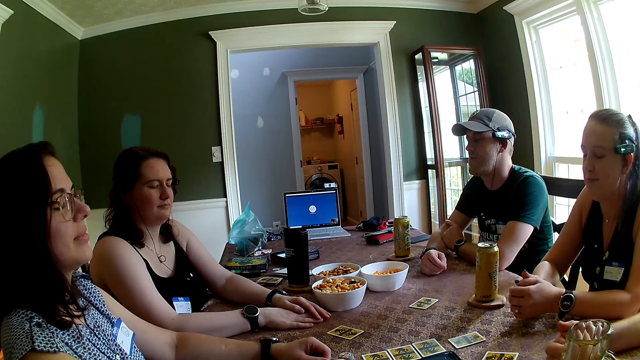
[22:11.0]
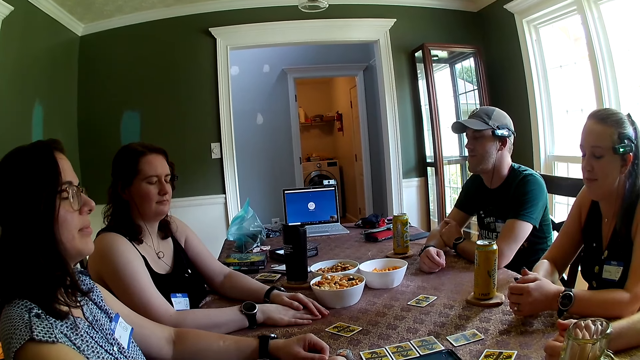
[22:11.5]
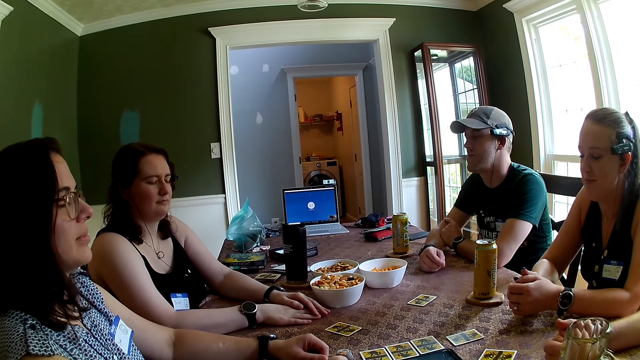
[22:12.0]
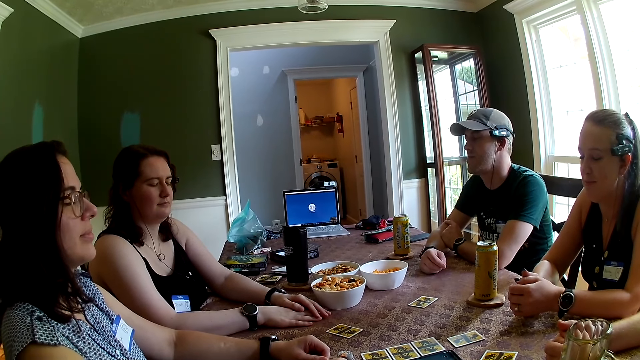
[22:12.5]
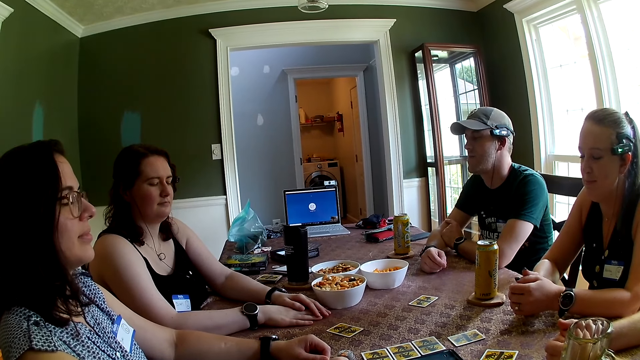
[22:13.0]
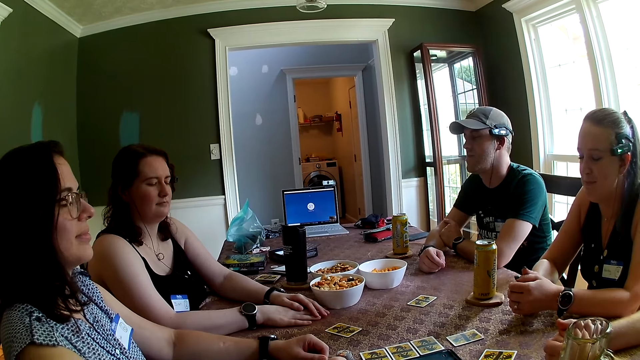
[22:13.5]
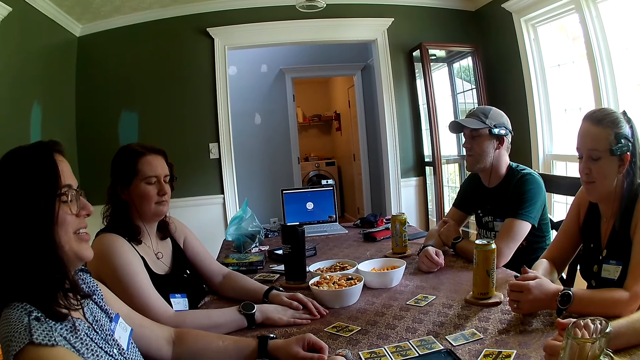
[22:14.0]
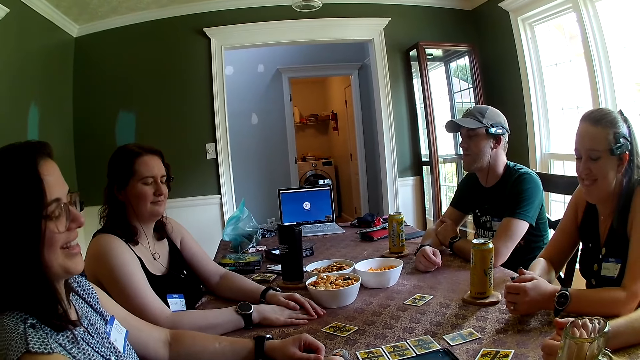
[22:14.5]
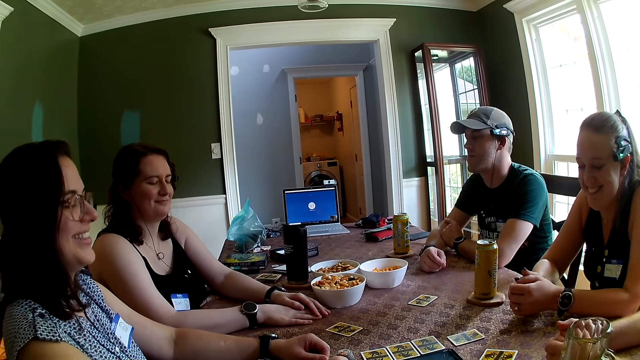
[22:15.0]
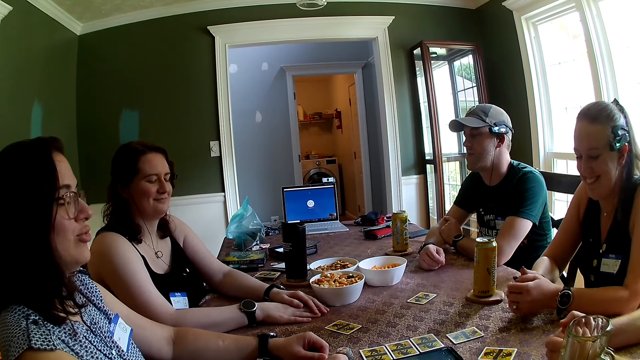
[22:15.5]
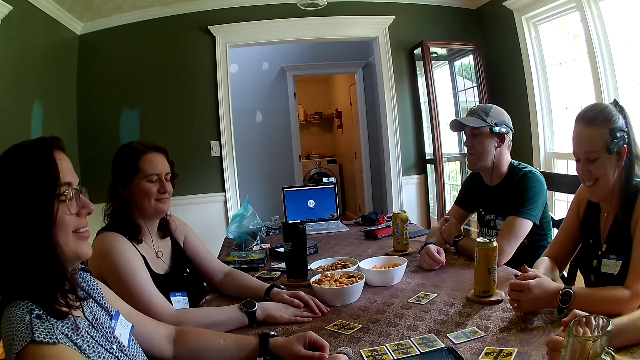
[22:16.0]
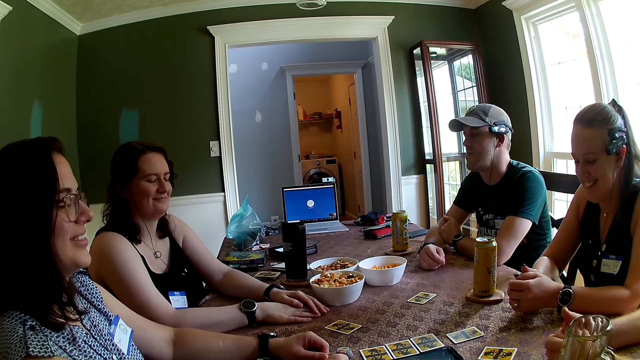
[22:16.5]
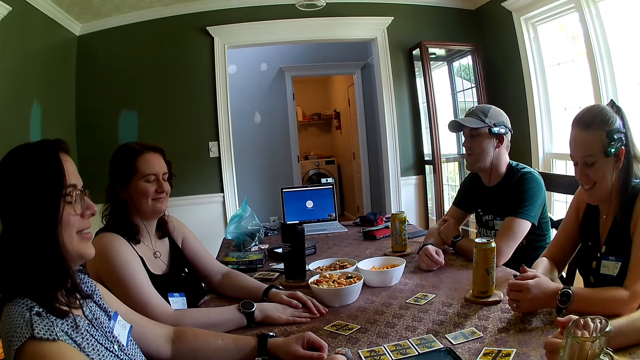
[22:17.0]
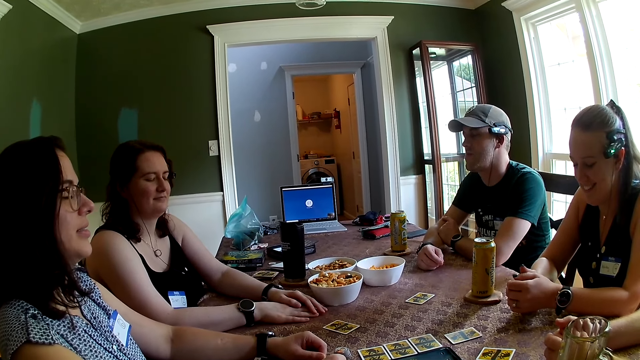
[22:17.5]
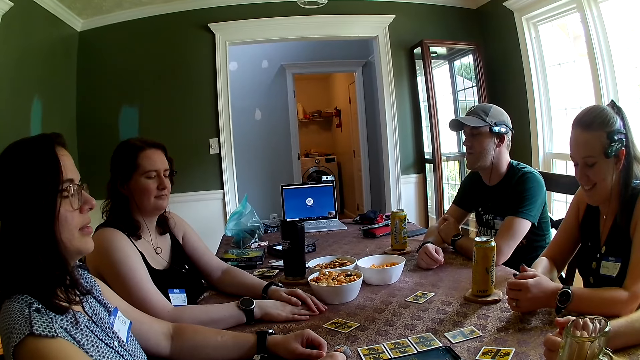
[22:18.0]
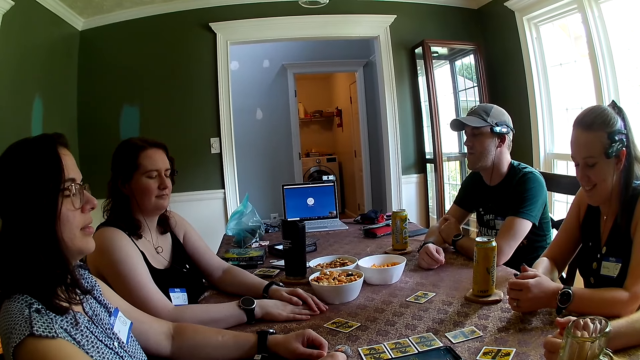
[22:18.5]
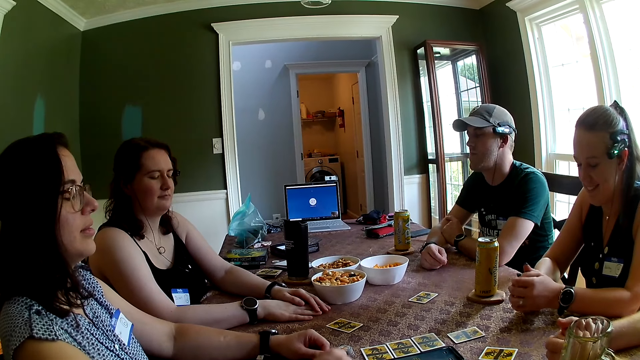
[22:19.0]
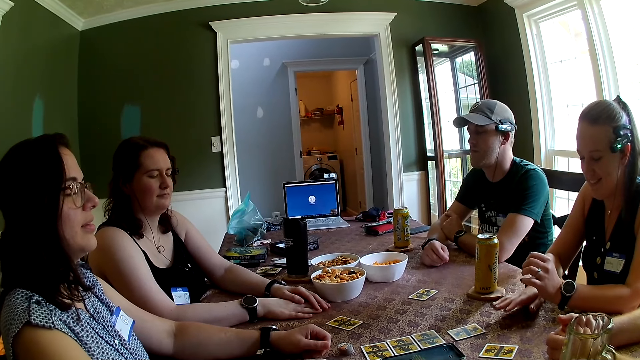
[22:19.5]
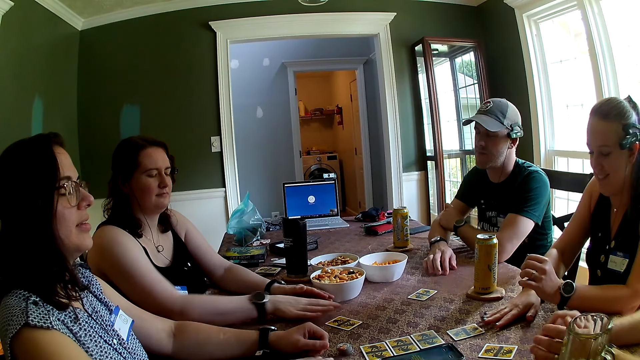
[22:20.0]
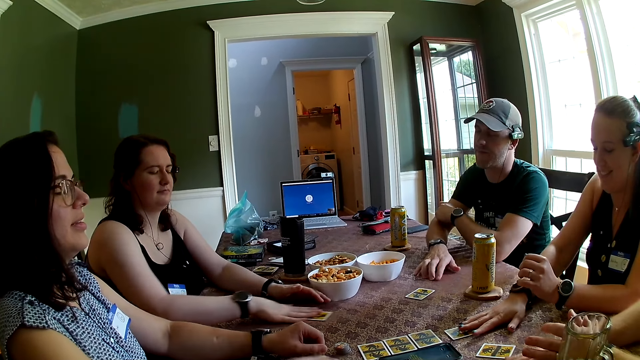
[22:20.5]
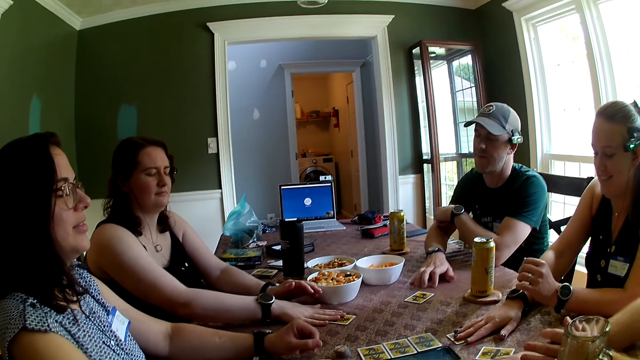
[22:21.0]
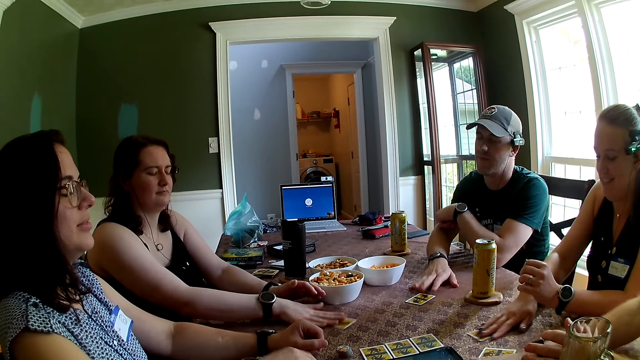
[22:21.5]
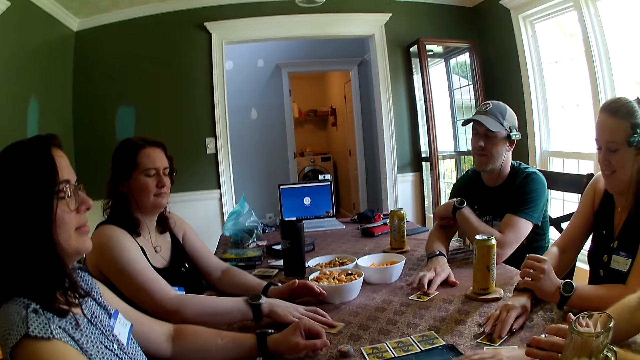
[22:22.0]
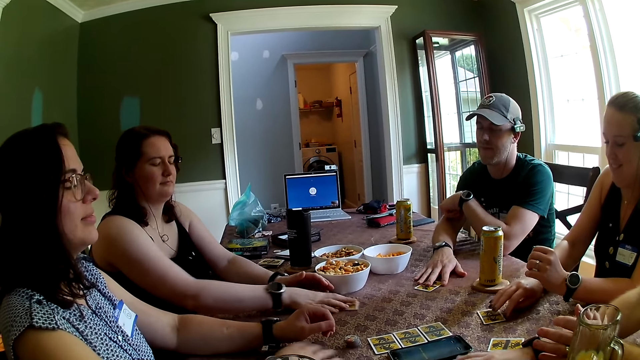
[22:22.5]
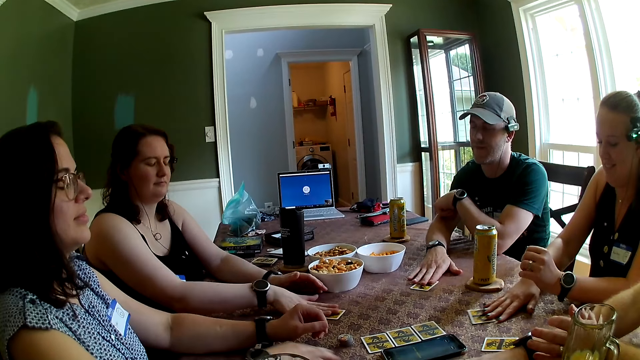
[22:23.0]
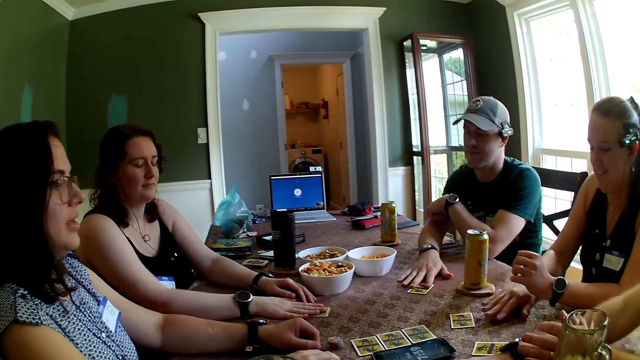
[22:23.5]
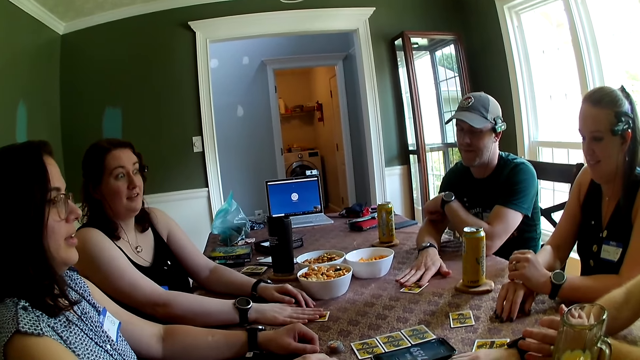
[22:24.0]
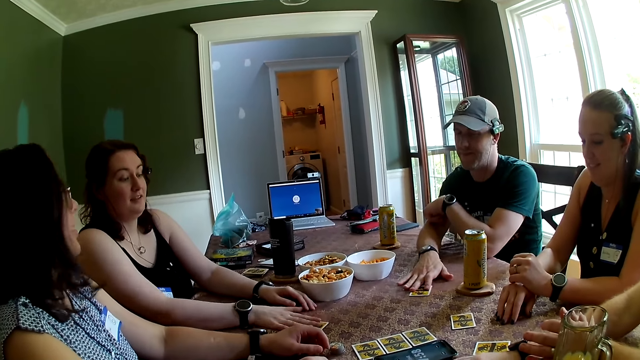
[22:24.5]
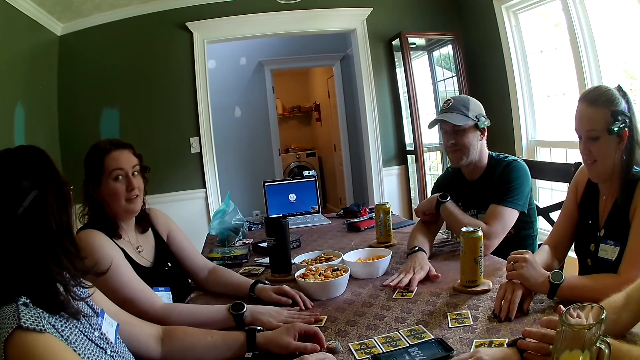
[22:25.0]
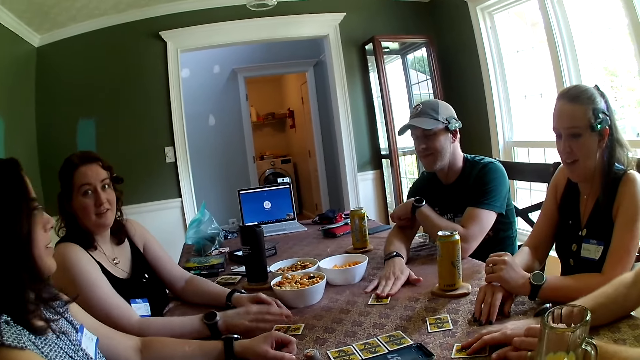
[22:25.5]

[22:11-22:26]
The woman places her right hand on the card on the table. Another woman places her right hand on the card on the table. The first woman moves the card on the table in a circular motion with her right hand. The other woman moves the card on the table with her right hand. The man places his right hand on the card on the table. He moves the card on the table in a circular motion with his right hand.

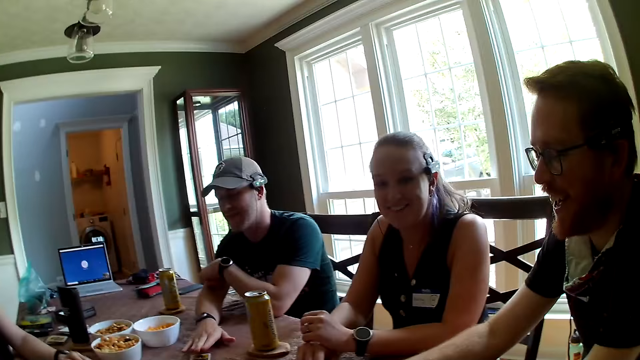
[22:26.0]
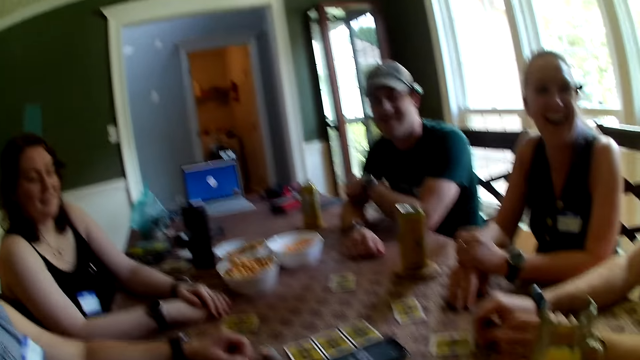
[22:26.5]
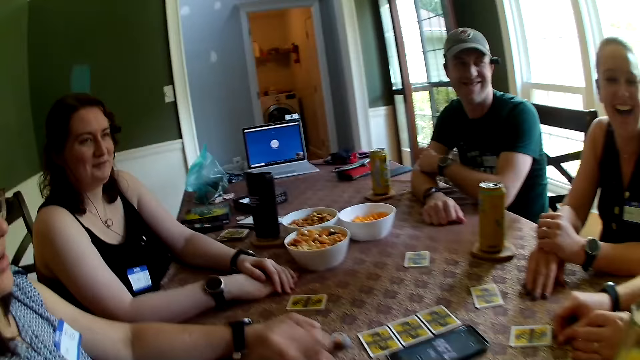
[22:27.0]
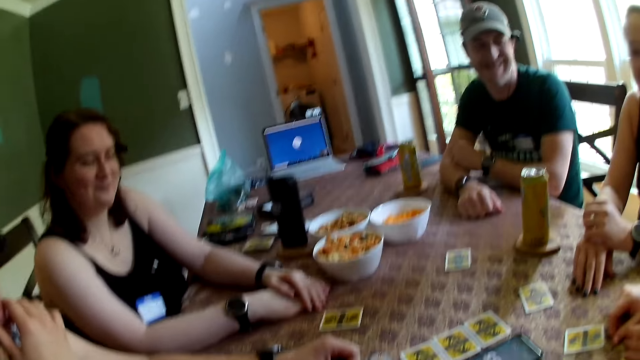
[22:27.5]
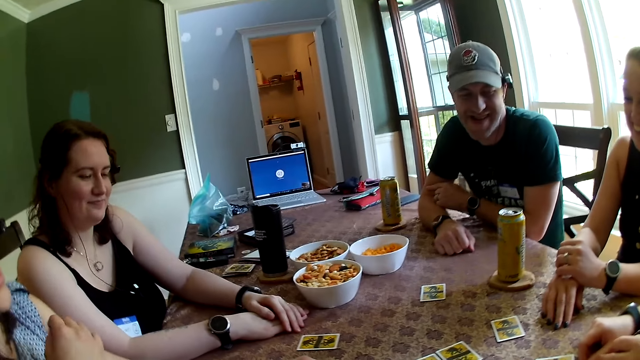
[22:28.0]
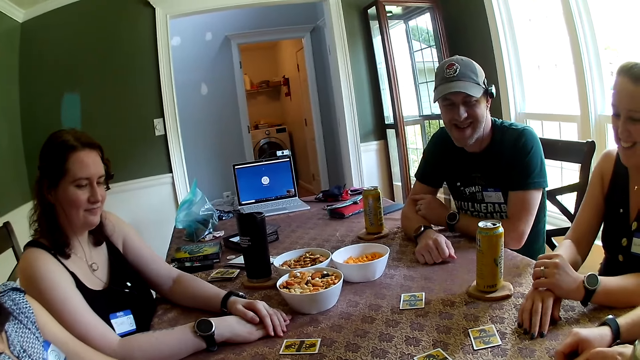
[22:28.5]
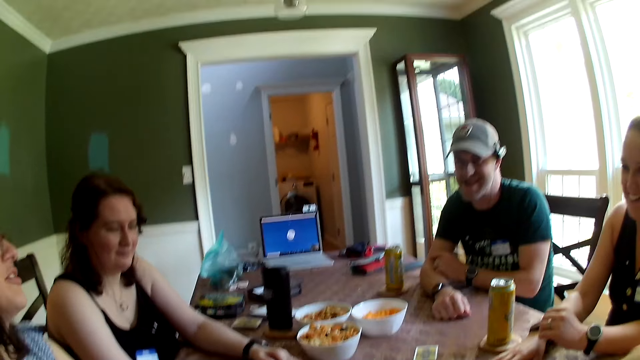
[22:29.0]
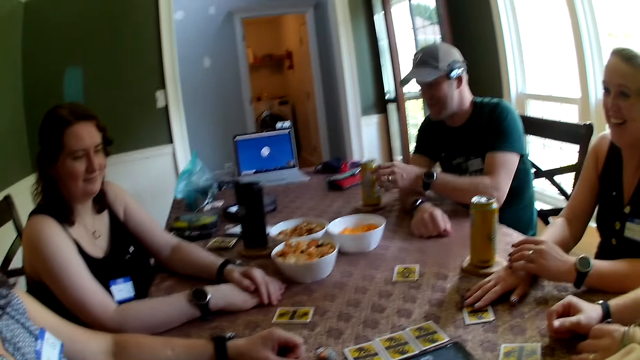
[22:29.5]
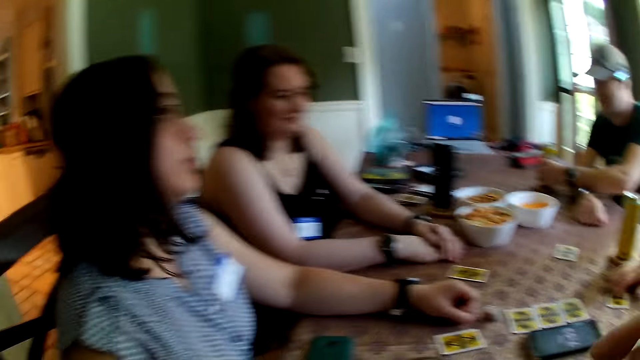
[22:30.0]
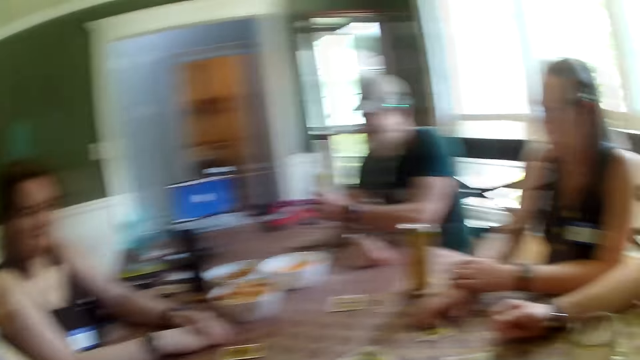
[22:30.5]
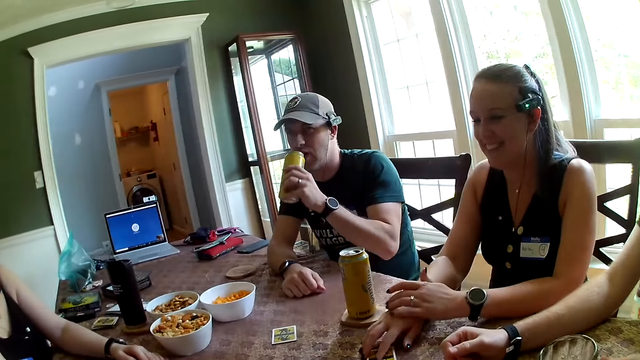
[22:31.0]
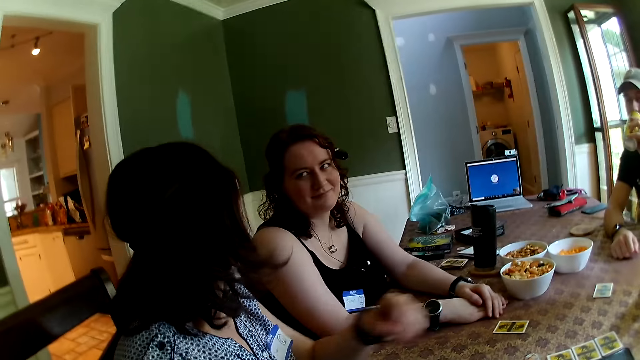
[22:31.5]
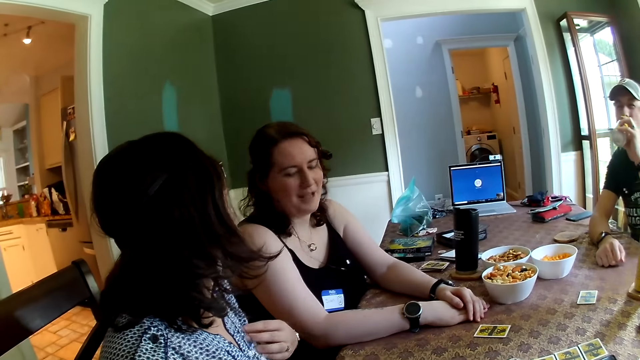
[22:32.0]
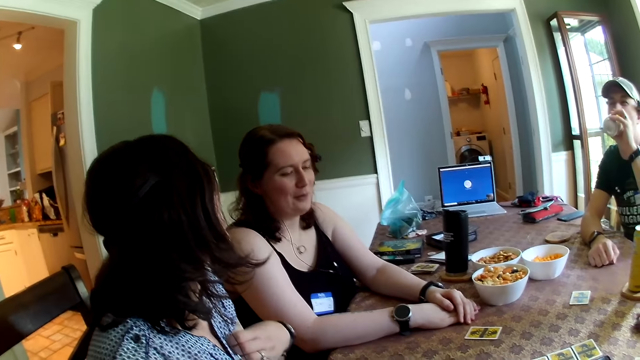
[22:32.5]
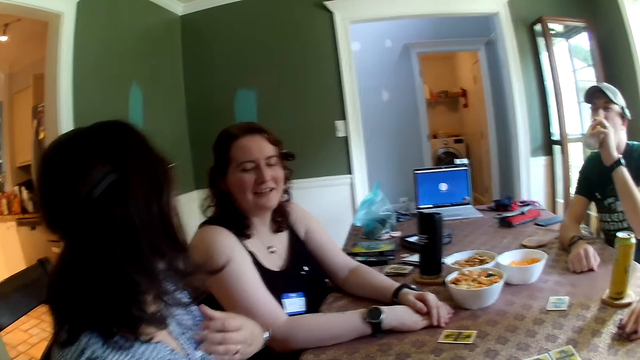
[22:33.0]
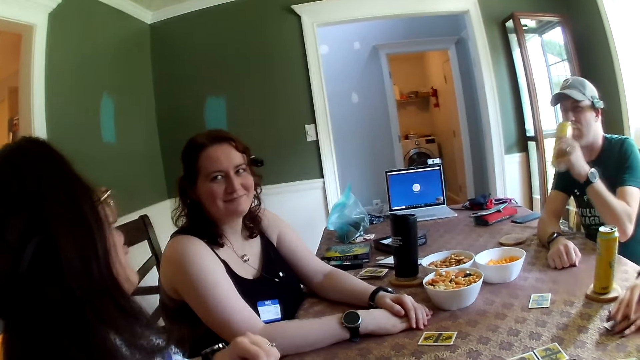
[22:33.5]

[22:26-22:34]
The woman converses with the camera wearer and the group of people. The man takes the juice can on the table with his left hand. He drinks from the juice can in his left hand.
